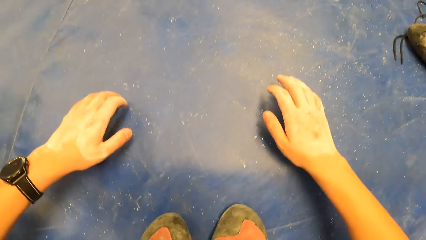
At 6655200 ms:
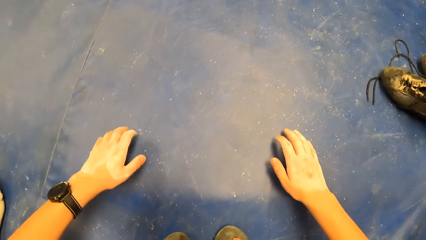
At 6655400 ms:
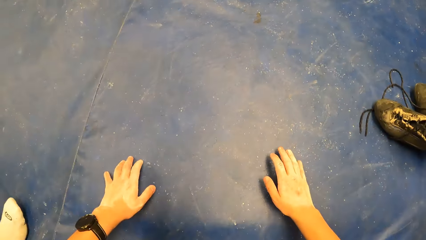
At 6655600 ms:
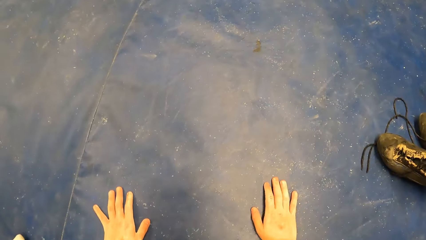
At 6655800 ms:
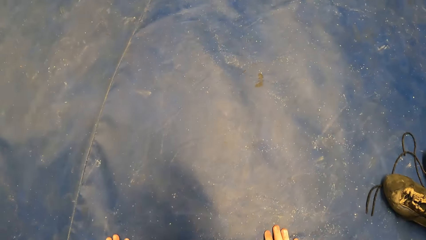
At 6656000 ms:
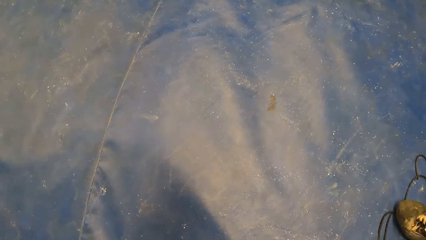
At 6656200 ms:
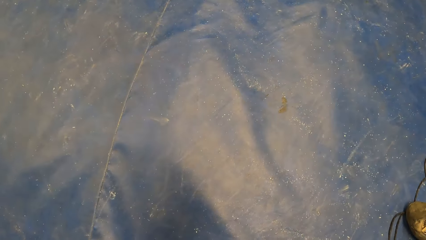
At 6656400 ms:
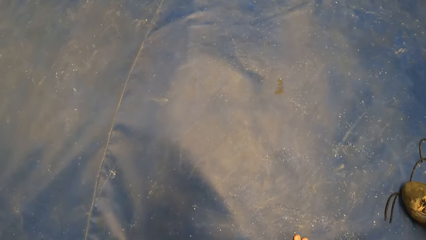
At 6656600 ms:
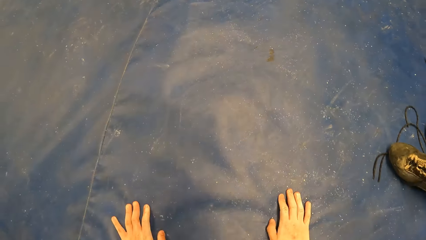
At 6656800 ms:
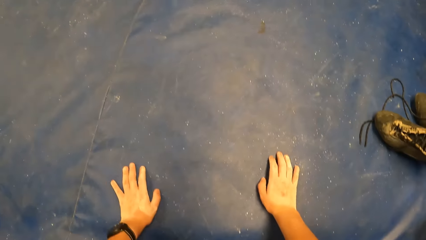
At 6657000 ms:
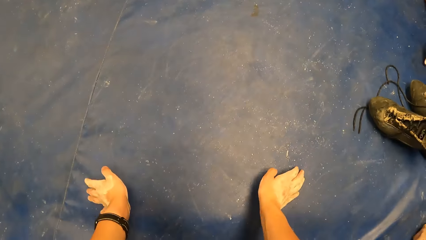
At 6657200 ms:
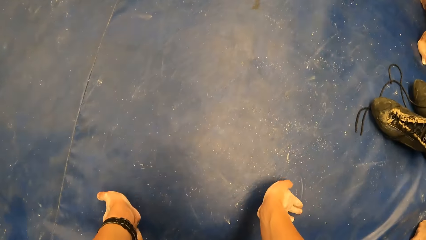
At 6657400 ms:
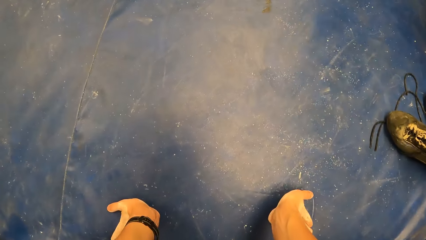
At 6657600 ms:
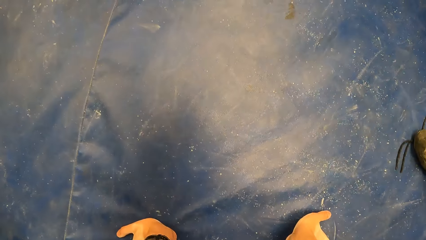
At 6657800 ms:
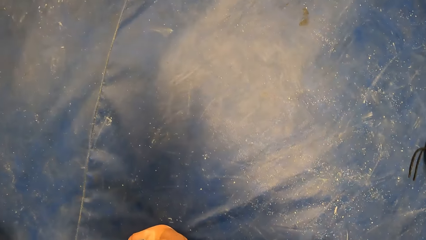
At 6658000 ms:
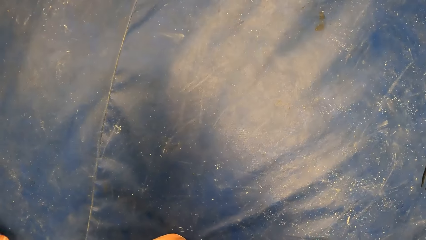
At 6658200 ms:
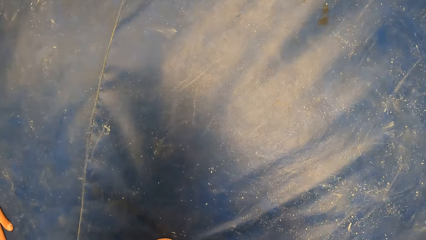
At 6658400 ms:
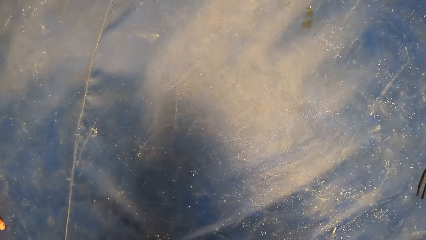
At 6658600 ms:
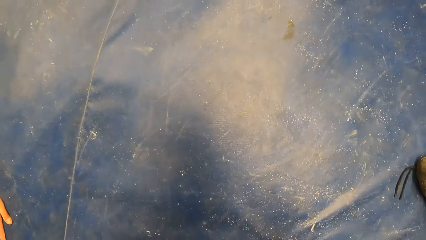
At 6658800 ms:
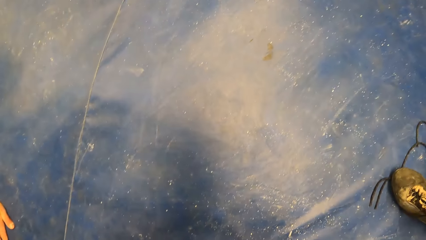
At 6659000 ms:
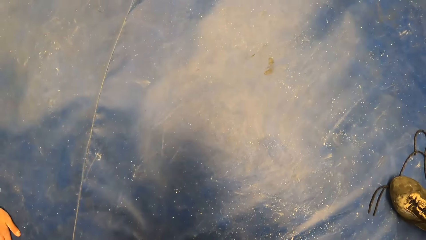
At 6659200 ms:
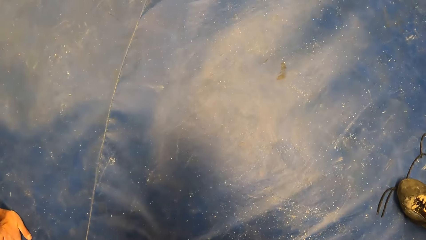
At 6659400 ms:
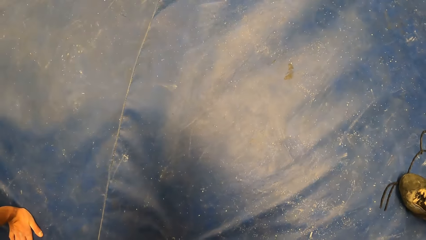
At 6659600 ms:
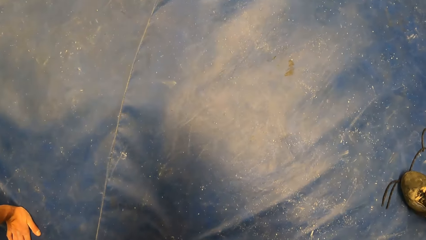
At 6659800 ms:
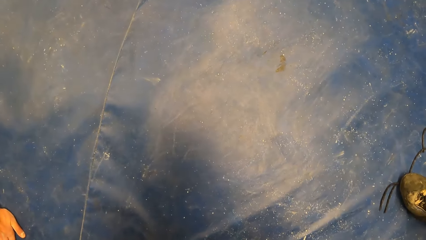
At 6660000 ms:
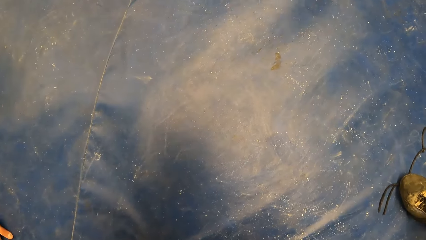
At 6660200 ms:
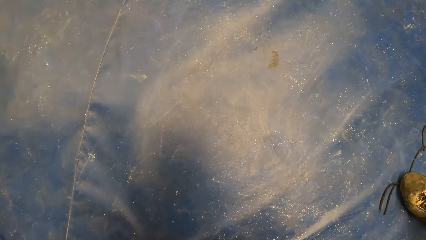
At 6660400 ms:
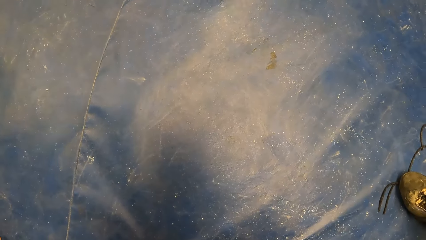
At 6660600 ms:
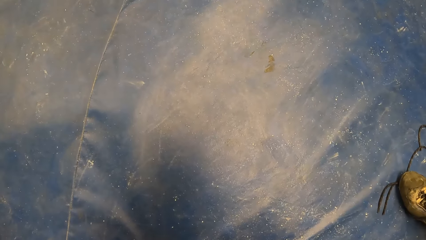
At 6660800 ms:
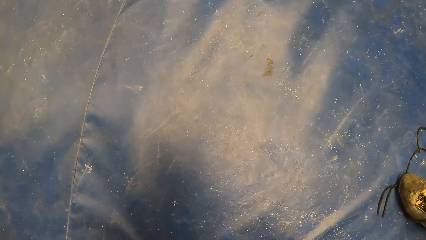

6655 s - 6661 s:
The camera wearer leans forward.

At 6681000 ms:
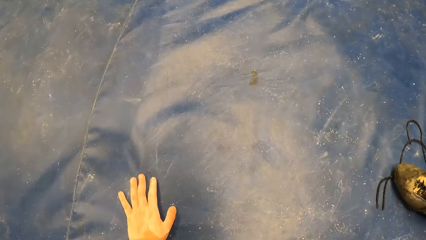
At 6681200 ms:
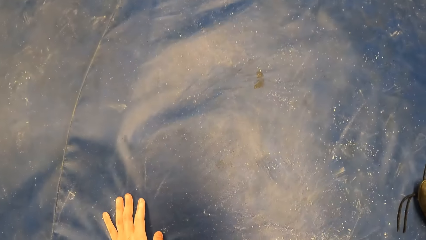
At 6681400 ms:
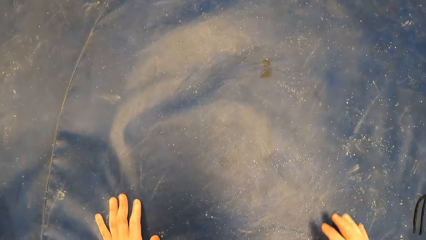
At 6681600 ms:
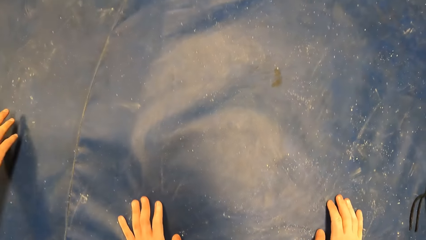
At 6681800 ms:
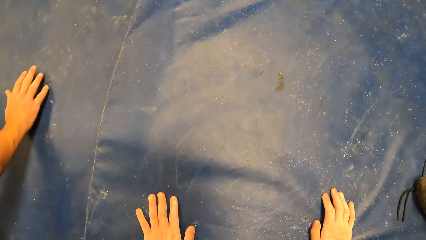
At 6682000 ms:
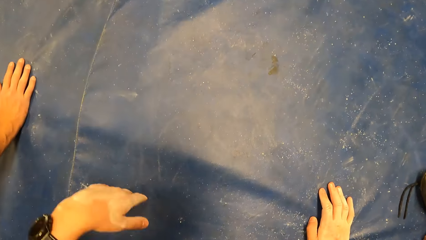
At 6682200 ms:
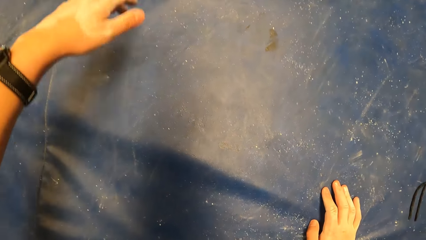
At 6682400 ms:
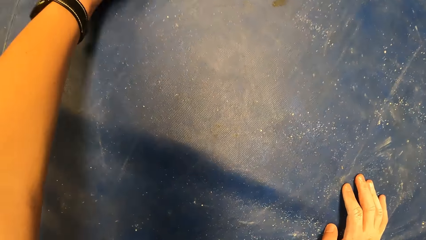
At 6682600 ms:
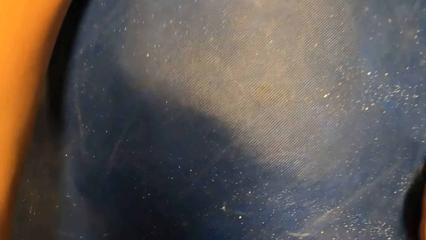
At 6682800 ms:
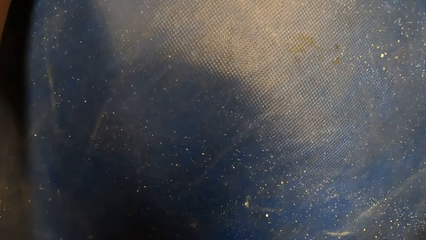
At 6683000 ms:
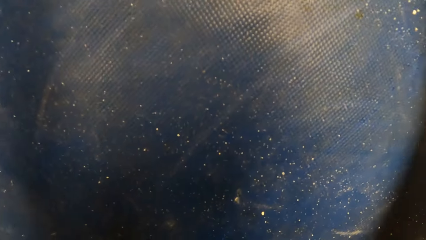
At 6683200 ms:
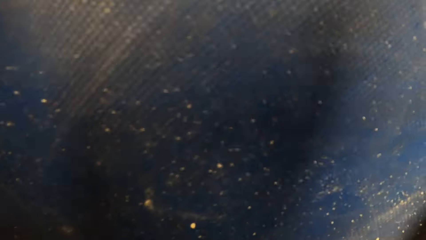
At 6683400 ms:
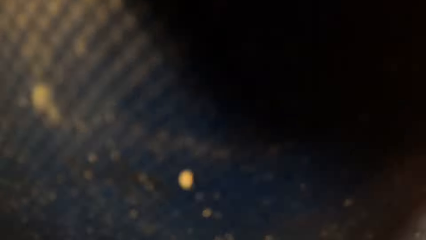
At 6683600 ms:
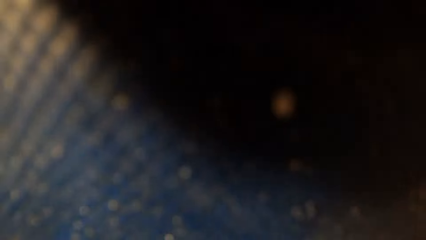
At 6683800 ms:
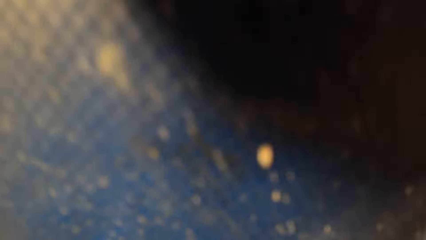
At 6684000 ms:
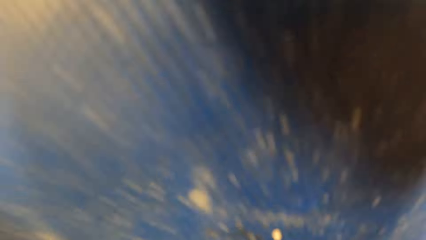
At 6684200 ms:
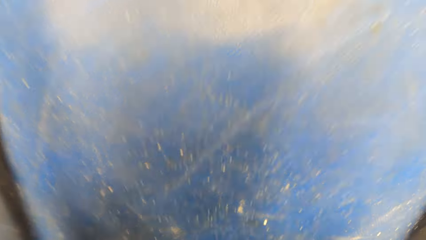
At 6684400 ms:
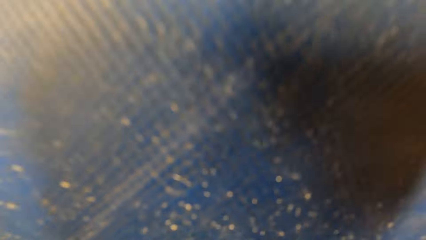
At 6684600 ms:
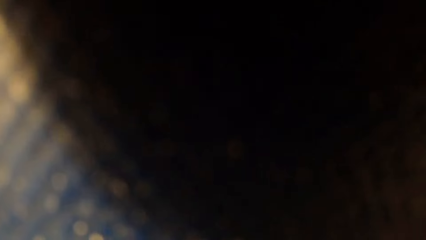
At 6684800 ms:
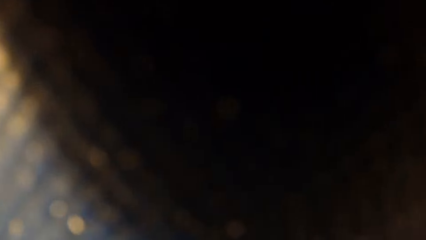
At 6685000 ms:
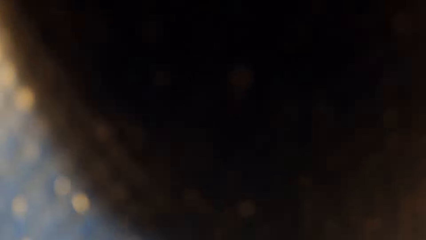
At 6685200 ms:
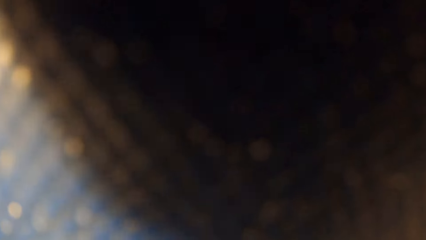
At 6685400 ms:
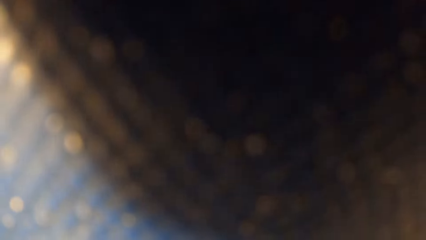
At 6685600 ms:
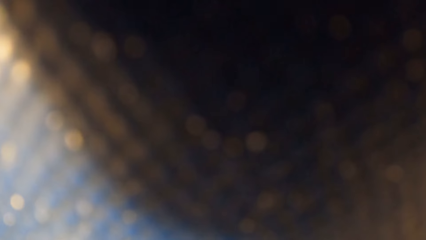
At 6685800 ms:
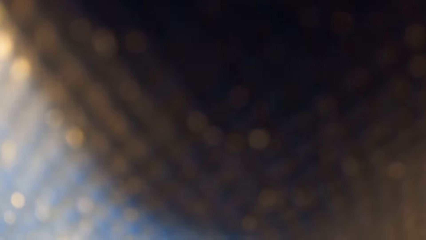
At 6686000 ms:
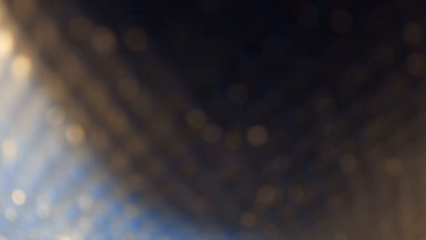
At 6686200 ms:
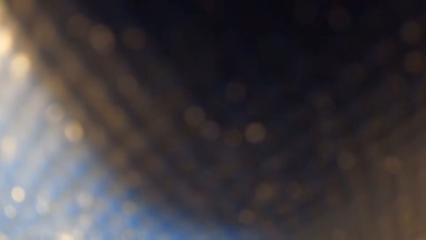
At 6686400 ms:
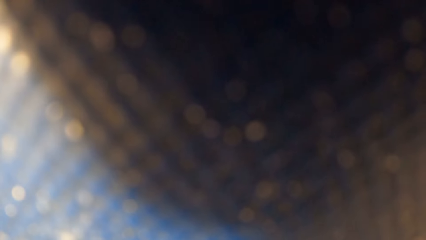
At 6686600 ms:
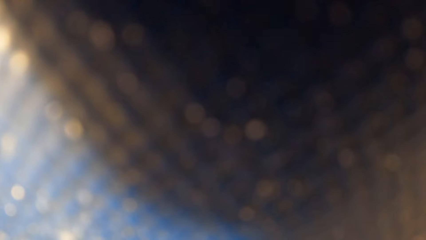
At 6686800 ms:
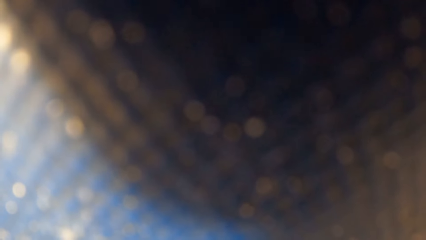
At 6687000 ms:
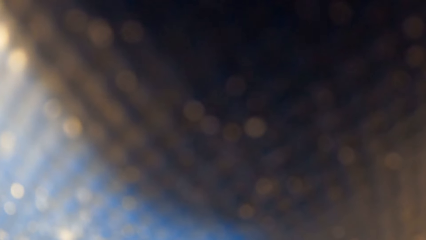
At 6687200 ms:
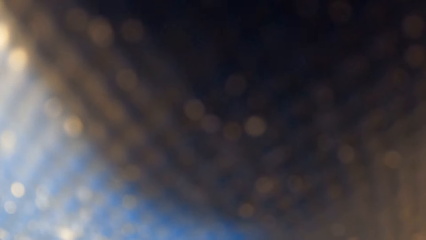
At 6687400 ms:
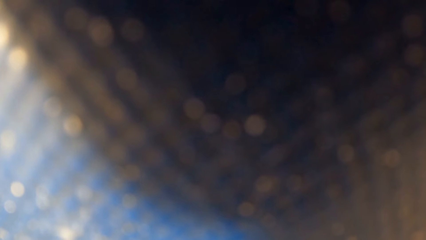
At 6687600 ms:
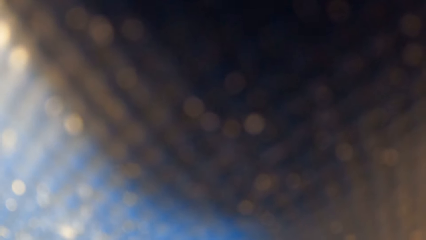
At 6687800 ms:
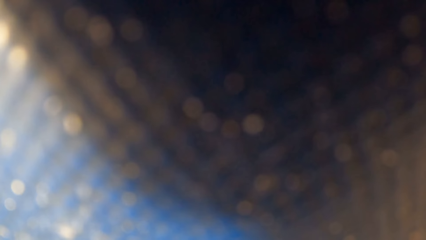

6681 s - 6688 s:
The camera wearer sleeps on the spongy area.

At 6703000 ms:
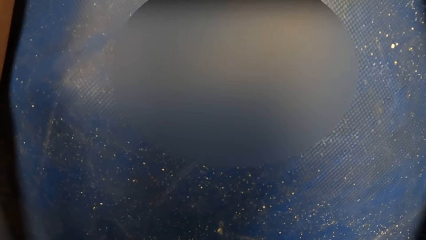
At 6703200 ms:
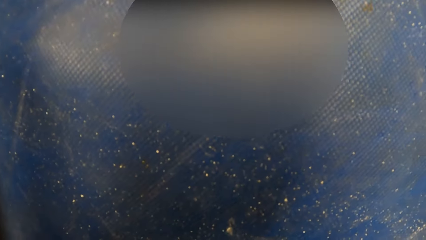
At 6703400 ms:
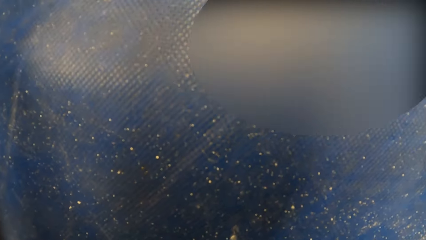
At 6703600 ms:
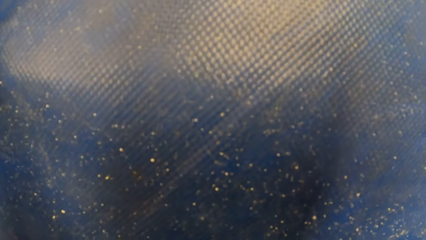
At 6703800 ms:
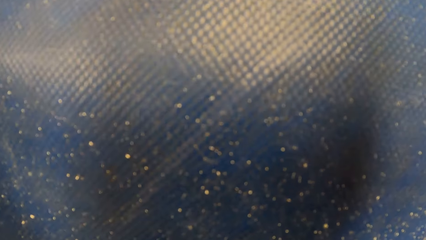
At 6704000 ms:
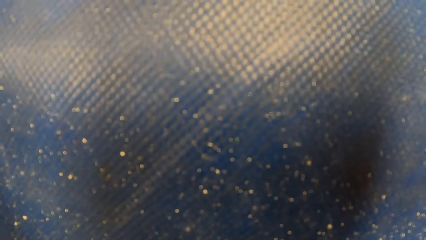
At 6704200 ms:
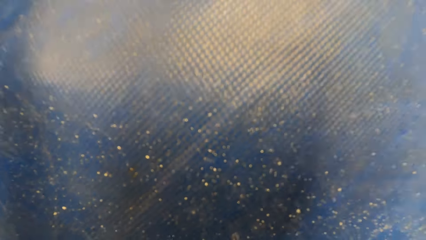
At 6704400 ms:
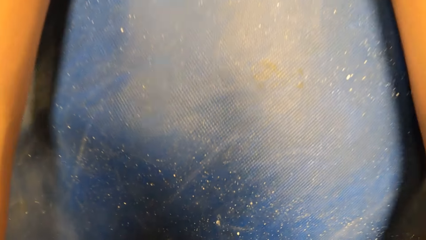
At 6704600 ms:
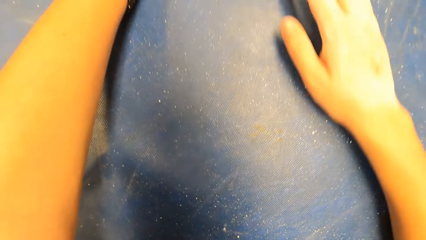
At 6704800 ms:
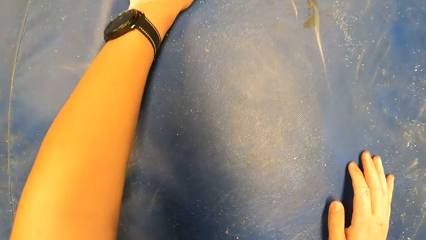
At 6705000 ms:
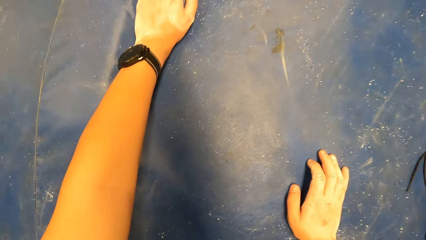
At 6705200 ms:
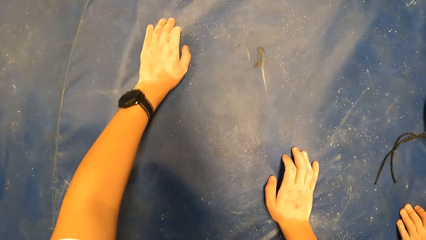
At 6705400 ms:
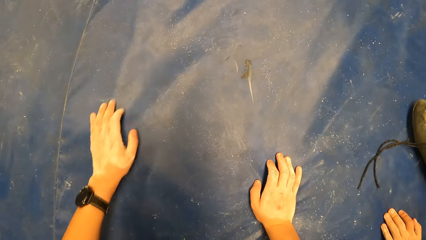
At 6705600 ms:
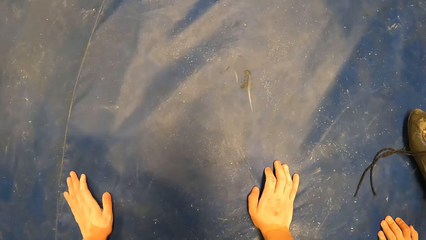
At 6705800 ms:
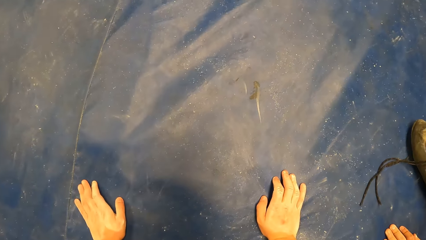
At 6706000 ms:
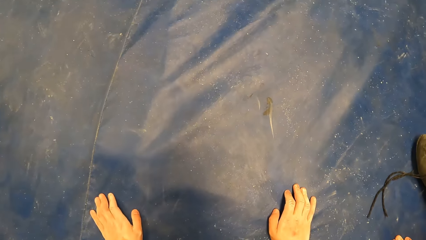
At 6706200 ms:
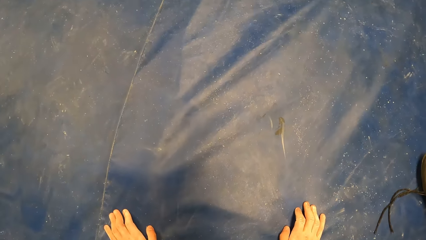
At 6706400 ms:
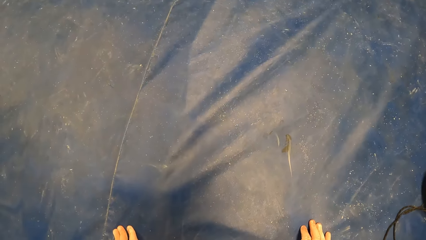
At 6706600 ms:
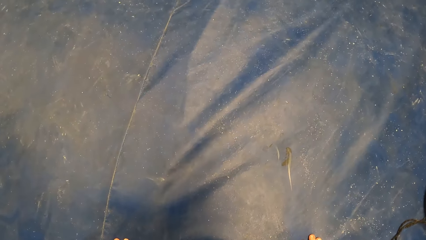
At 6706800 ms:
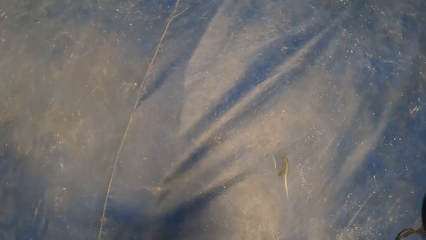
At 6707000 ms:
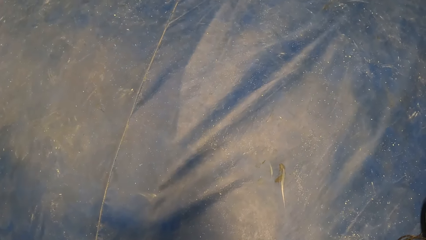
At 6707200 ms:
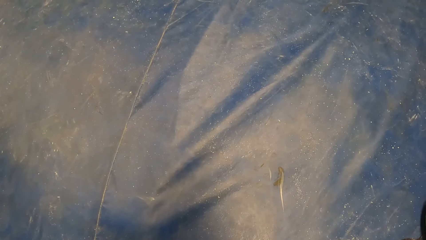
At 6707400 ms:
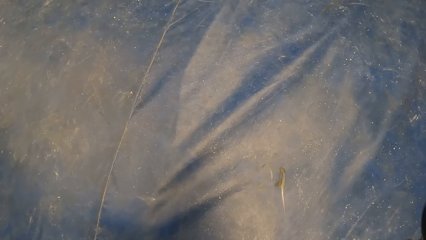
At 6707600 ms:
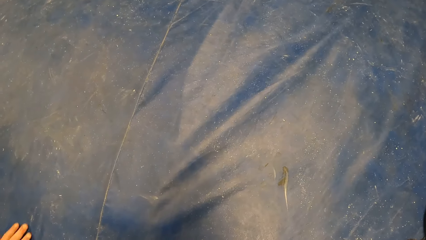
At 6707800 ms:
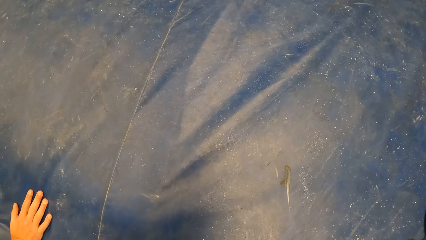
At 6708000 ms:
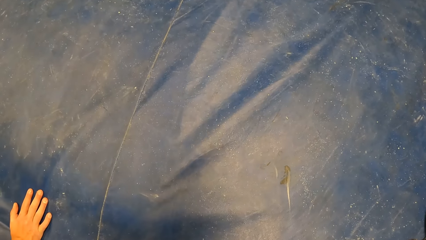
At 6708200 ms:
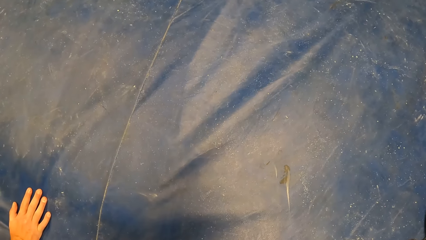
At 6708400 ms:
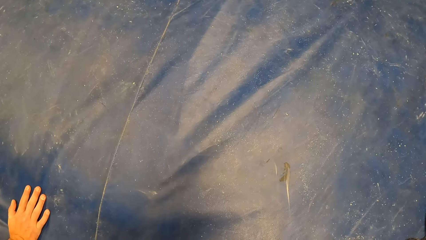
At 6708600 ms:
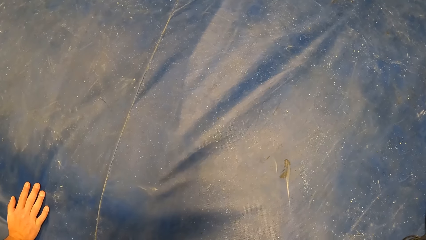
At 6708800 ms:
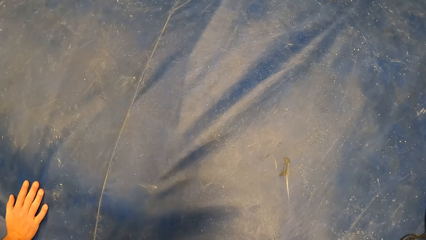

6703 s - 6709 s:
The camera wearer moves backwards.
